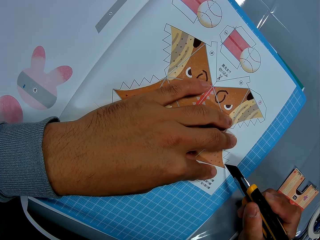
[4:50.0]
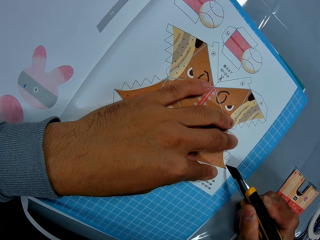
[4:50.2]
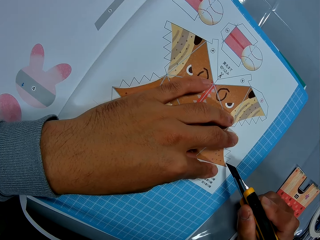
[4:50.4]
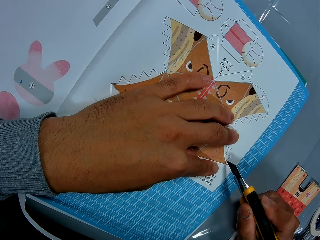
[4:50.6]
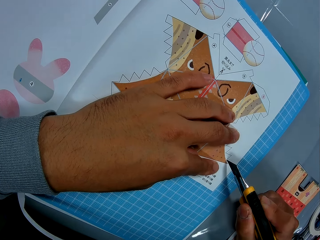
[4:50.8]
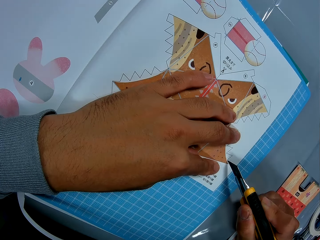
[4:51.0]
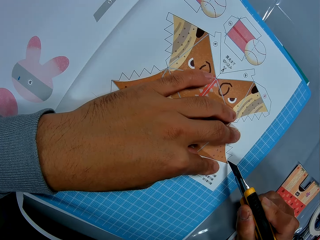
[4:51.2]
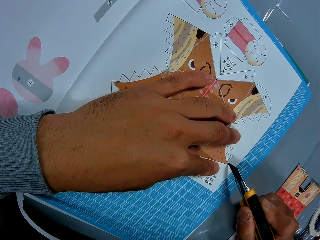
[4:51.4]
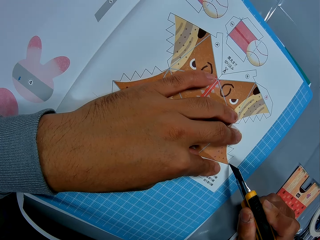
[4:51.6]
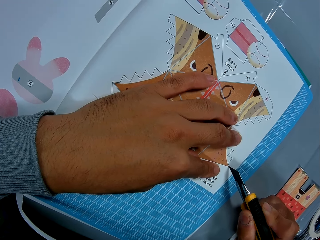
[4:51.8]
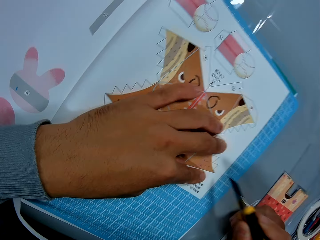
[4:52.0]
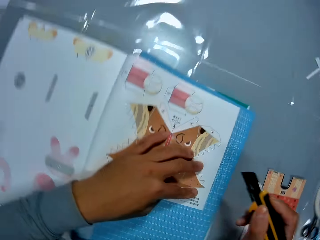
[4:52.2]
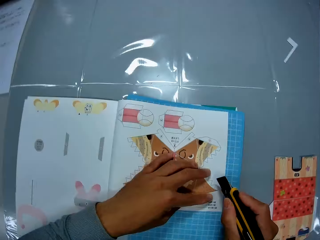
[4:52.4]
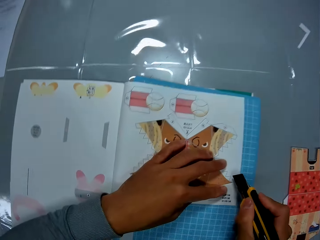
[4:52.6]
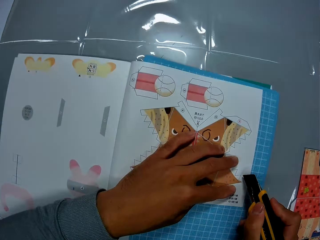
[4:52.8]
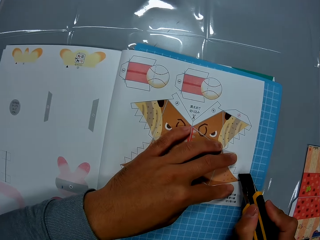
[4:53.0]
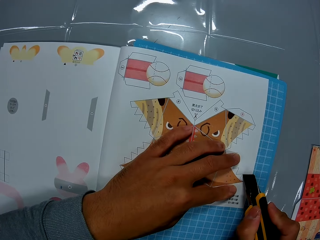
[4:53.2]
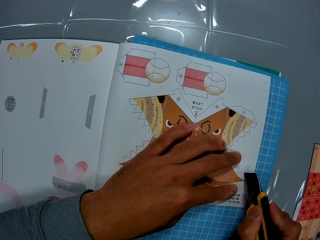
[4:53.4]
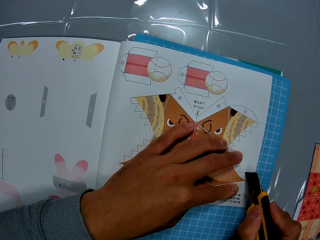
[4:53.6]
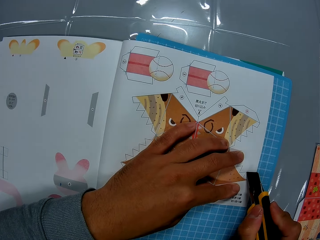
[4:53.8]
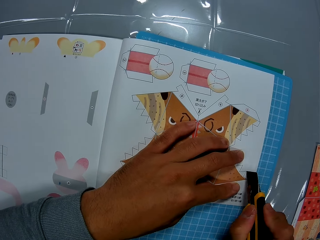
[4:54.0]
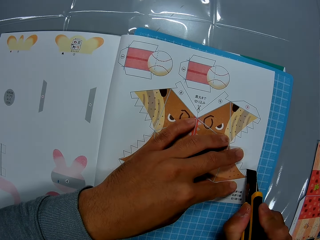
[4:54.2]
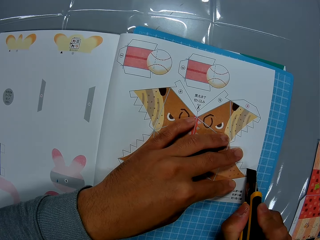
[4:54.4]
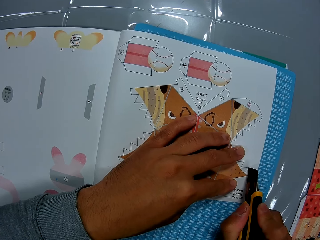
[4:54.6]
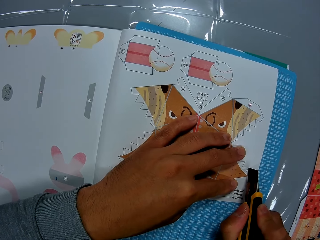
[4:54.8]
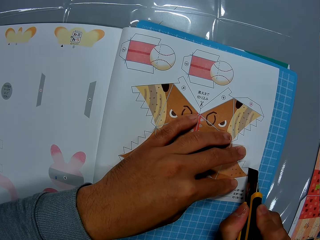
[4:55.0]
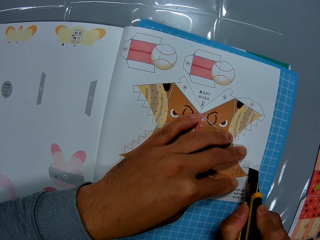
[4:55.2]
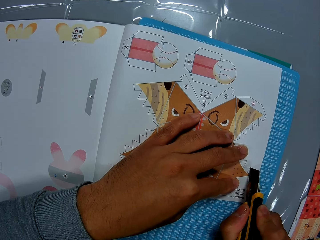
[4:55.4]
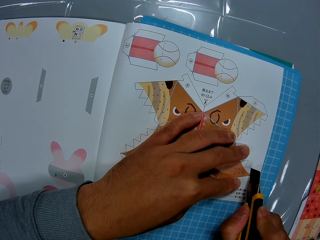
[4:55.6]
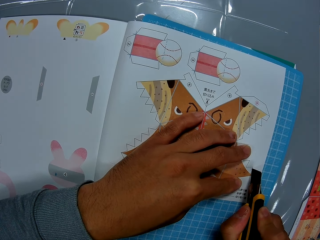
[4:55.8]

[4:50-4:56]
The camera wearer cuts the decoration.

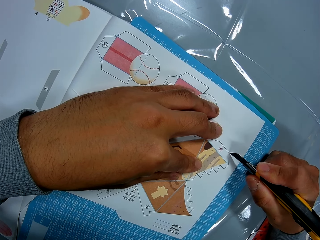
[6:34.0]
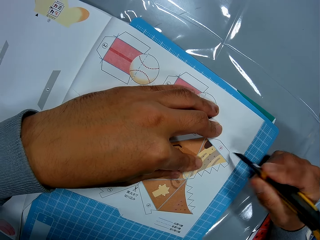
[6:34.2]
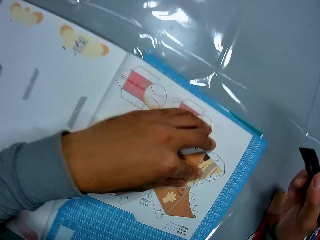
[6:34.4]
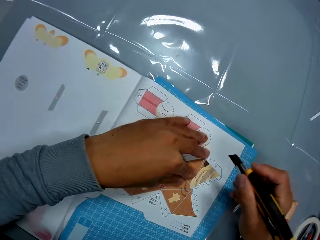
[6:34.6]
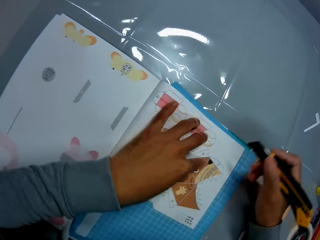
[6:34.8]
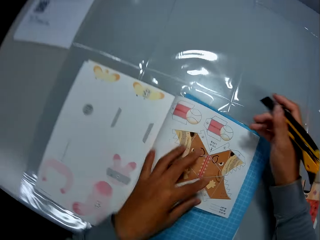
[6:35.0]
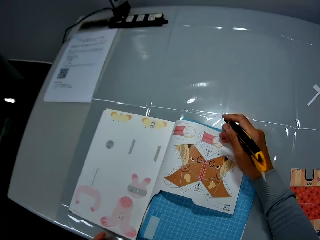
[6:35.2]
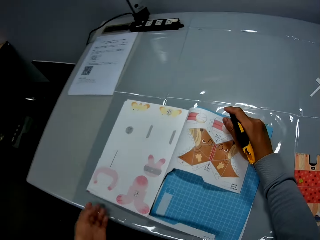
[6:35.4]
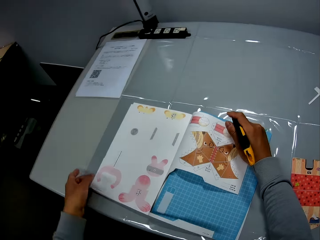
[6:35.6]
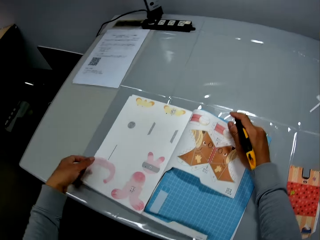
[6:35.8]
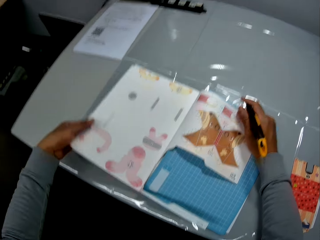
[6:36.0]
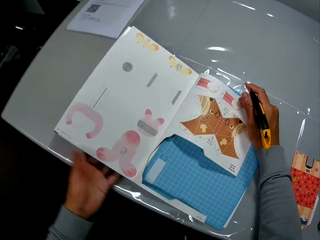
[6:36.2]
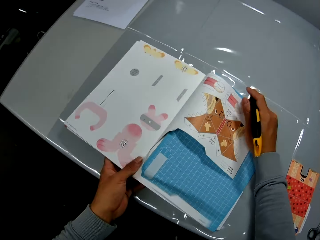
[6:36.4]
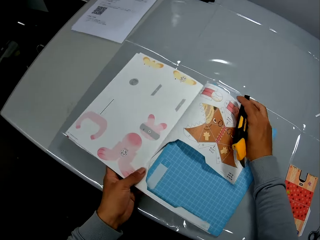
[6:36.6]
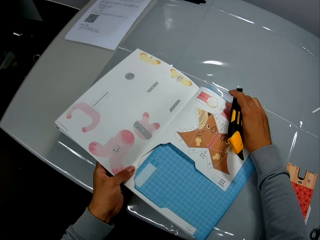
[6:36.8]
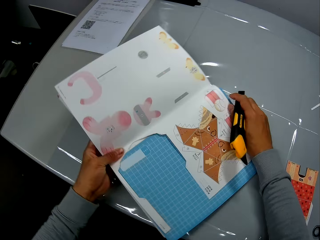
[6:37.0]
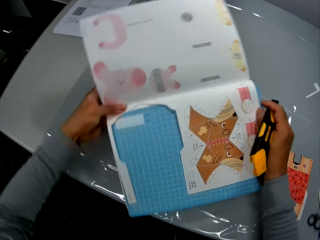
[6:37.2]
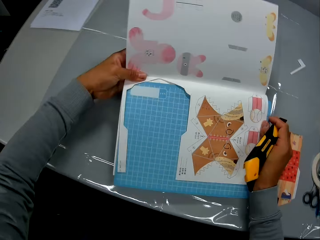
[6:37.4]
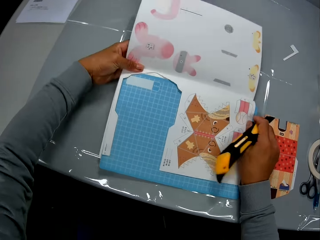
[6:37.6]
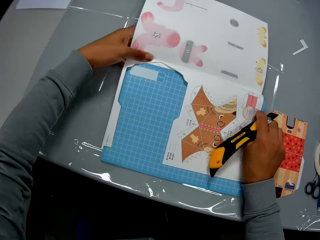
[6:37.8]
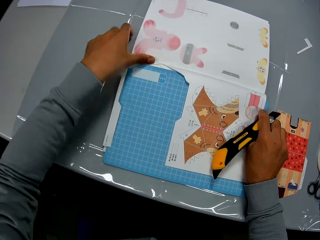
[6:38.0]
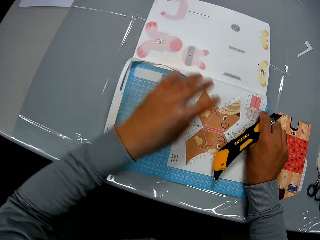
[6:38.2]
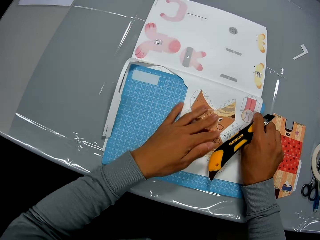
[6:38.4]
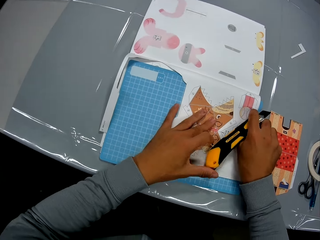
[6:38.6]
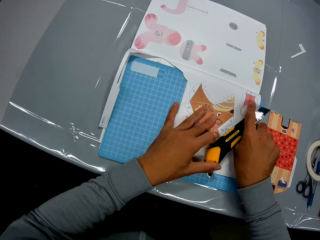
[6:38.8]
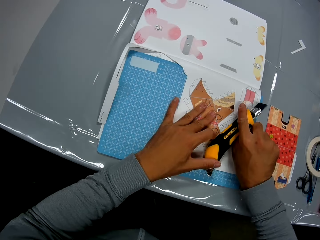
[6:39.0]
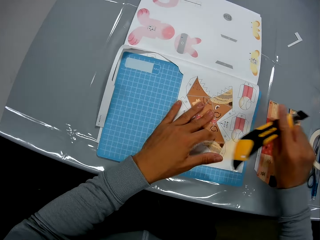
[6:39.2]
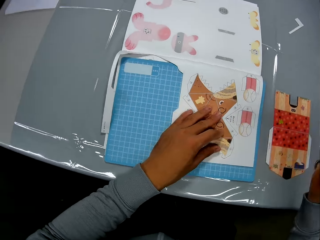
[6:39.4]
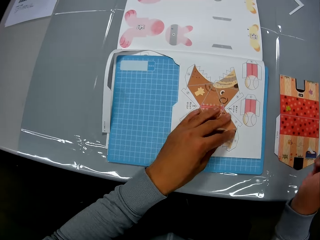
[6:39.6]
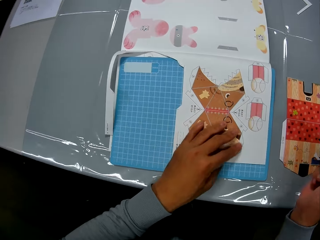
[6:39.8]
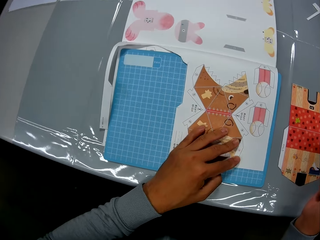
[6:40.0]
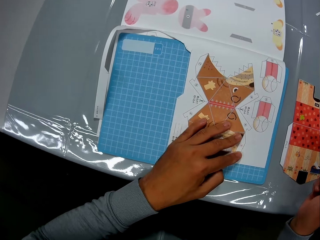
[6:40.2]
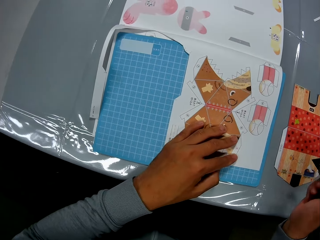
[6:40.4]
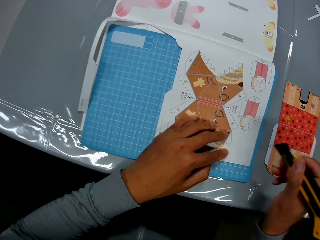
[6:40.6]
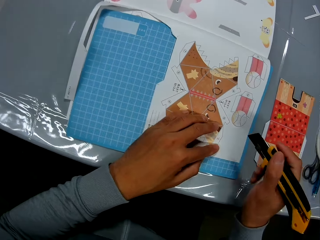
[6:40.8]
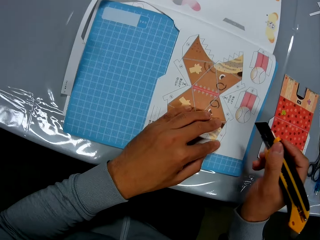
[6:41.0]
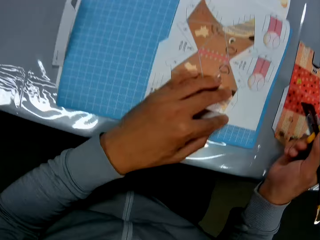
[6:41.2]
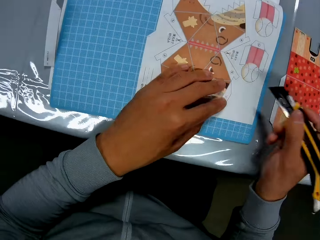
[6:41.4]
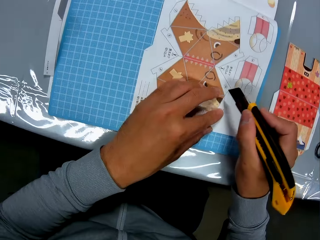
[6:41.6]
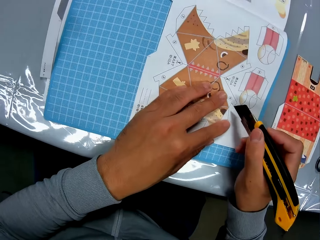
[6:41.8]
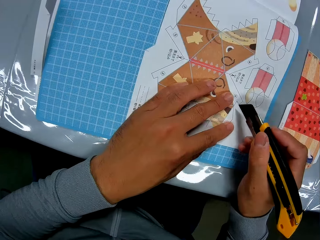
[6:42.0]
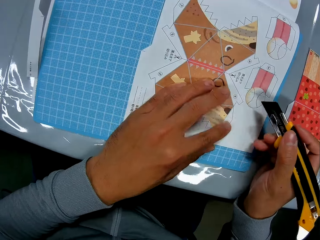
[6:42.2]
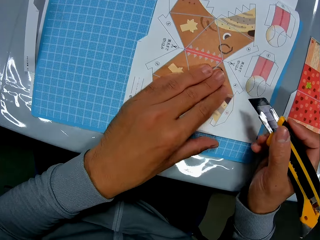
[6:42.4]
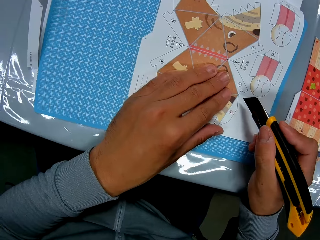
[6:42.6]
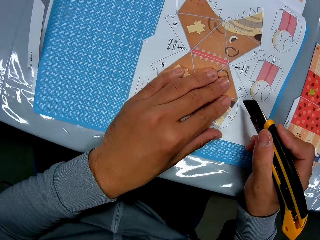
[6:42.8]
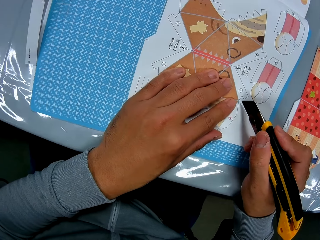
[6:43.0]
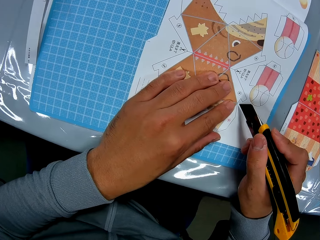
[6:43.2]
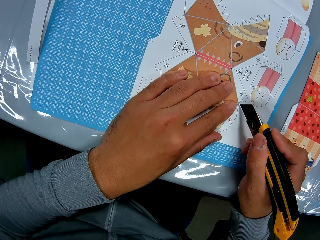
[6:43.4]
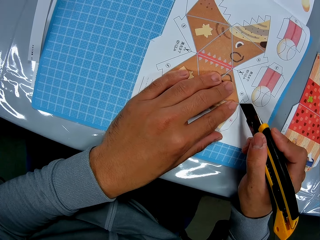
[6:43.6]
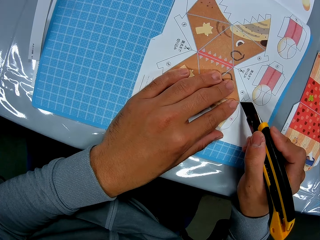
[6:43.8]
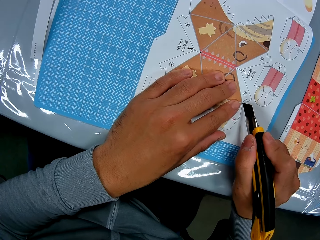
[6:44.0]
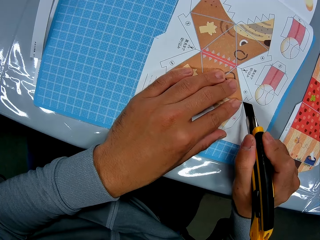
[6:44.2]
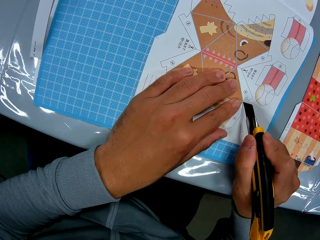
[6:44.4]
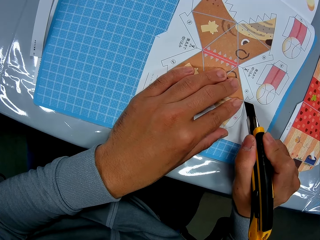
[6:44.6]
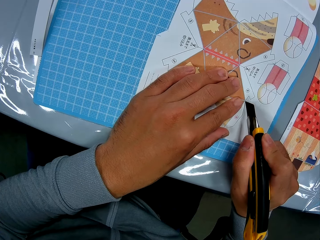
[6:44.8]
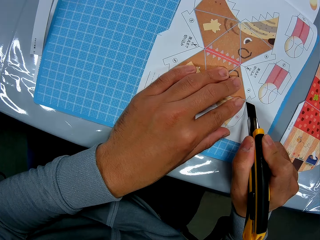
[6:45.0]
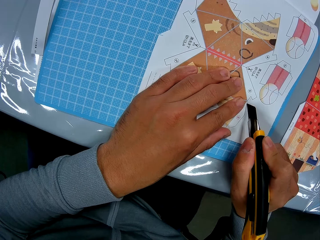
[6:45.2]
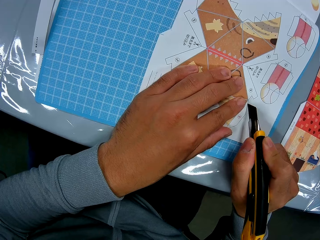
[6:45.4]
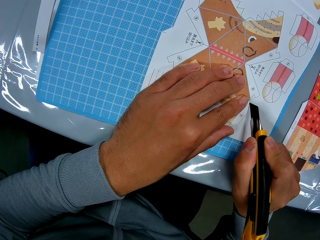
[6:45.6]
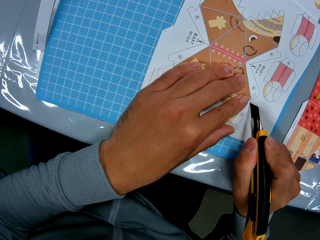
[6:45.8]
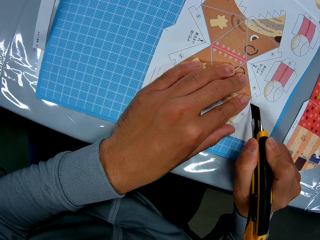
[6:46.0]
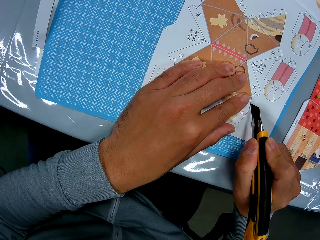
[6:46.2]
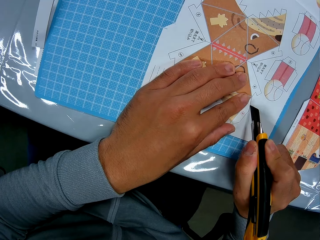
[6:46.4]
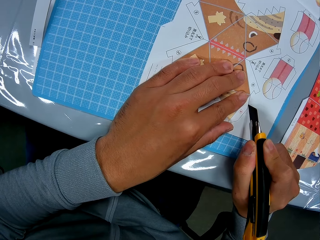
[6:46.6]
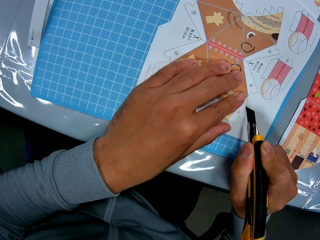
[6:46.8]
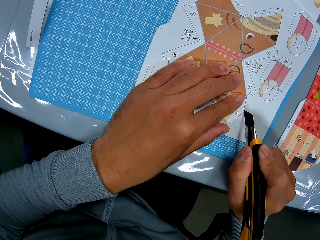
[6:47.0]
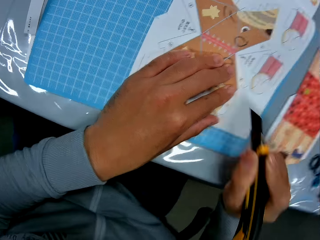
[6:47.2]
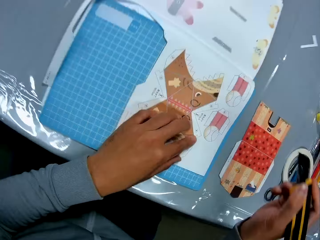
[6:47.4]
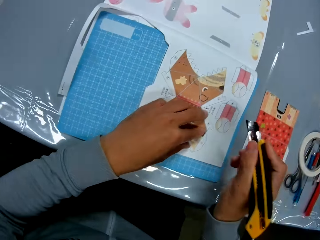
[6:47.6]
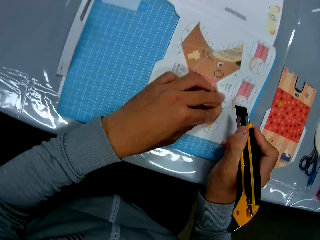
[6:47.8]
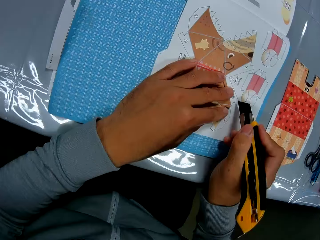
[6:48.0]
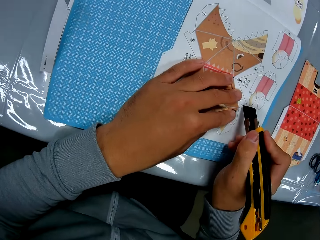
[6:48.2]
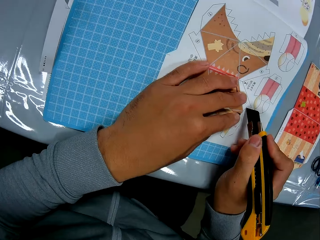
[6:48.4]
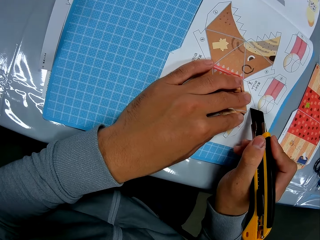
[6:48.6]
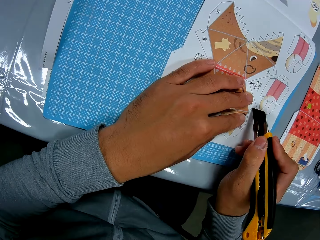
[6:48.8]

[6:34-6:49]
The camera wearer adjusts the craft book with his hands. He holds the book, turns the book and puts the book on the table. He places his left hand on the craft book. He holds the utility knife. He cuts through the leaf of the craft book with the utility knife.
